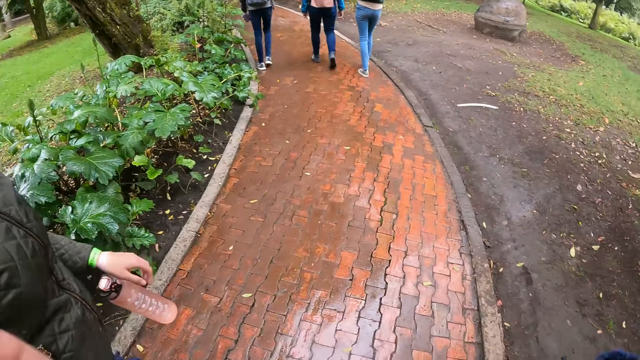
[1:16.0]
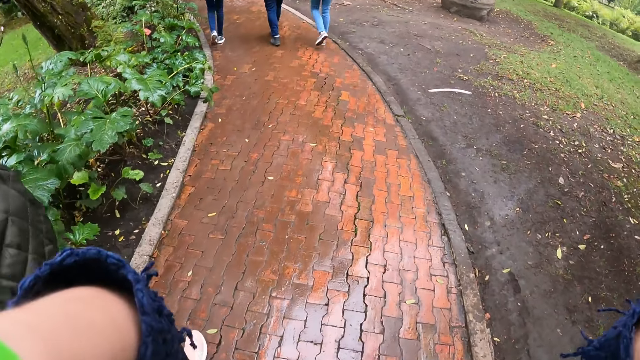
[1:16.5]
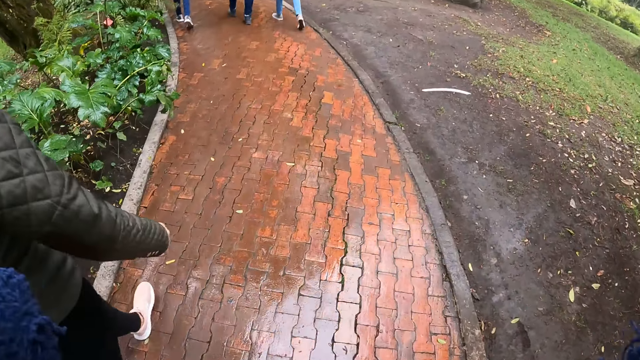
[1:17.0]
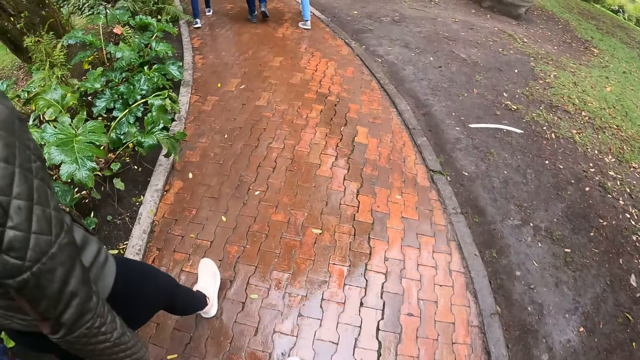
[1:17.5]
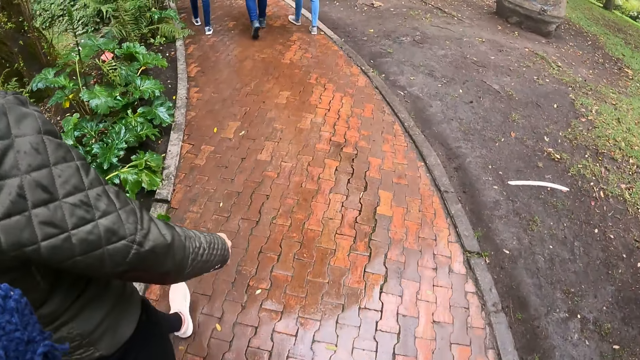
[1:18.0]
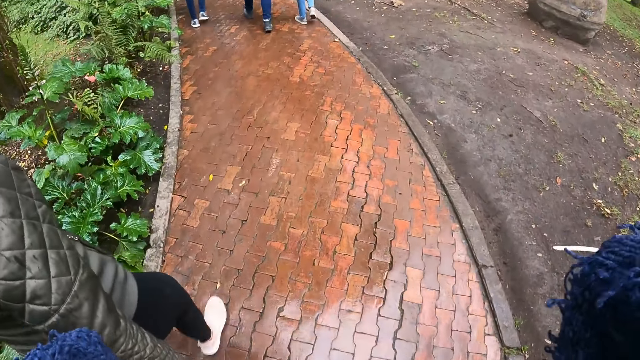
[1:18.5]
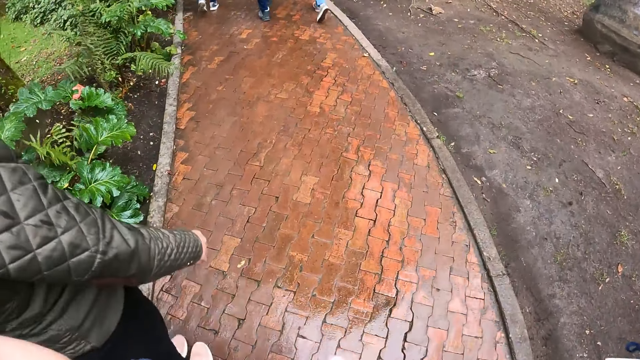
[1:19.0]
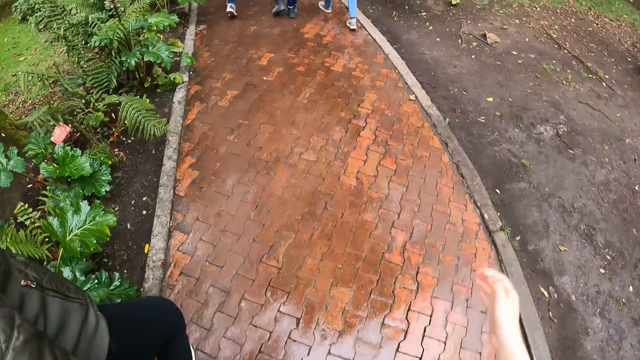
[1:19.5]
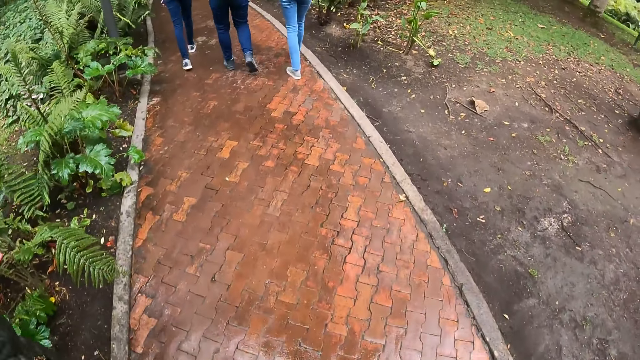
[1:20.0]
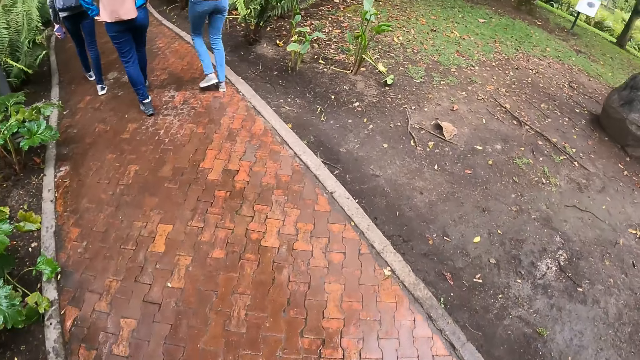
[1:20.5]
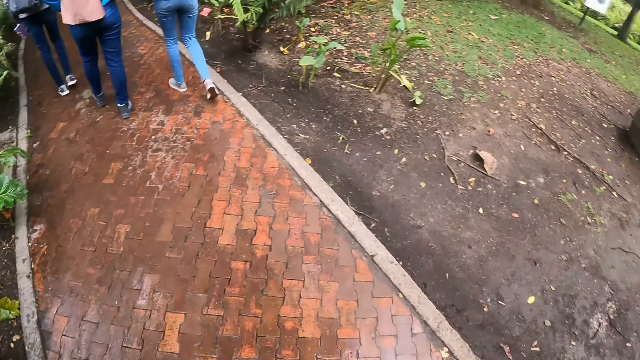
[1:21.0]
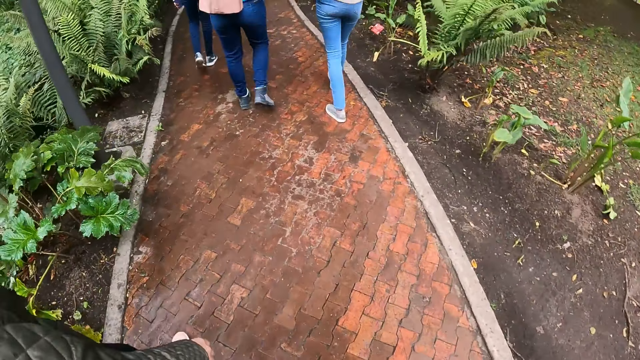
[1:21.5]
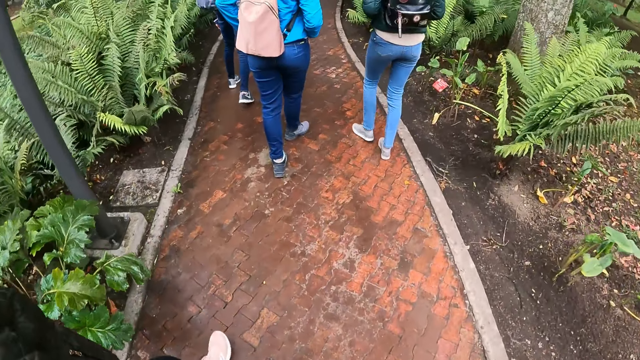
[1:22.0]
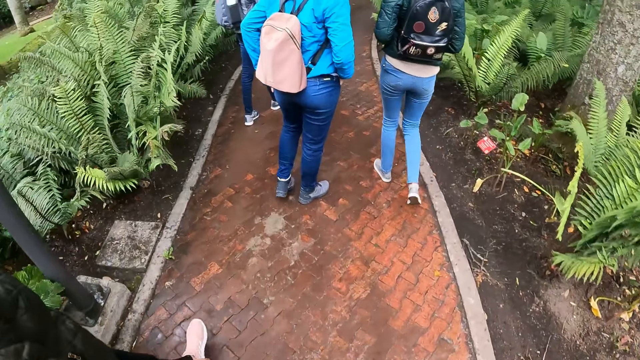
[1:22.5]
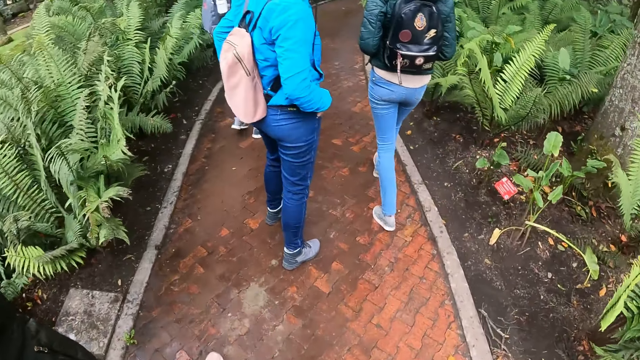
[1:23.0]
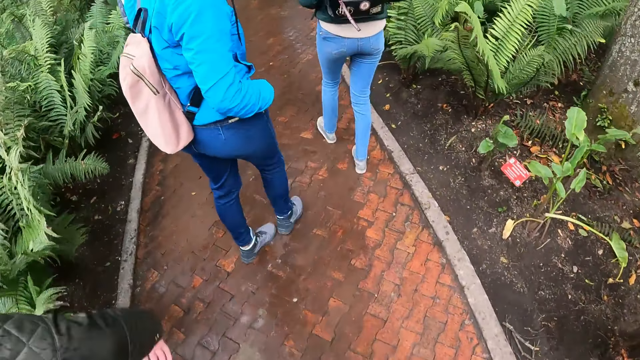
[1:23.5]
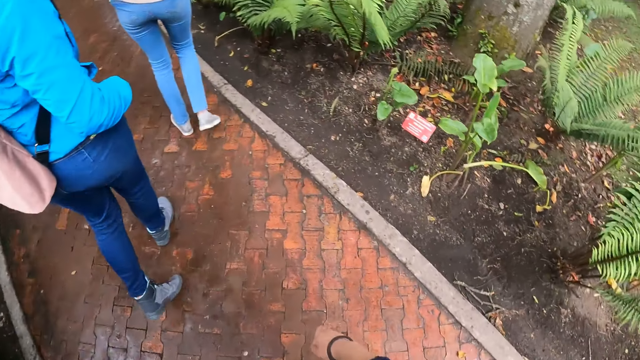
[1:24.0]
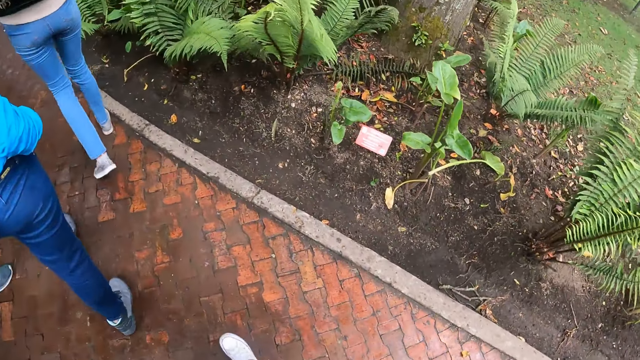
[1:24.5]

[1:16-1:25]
A person walks around. The camera wearer does something. They move along the pathway.

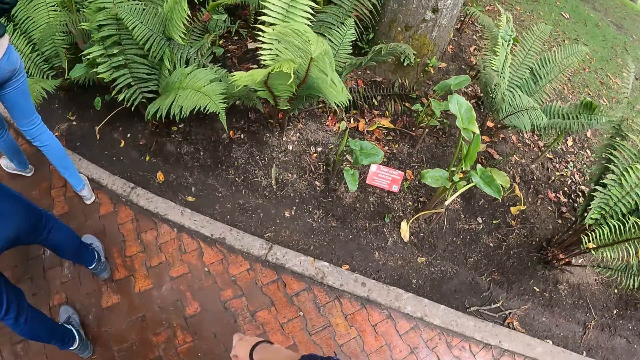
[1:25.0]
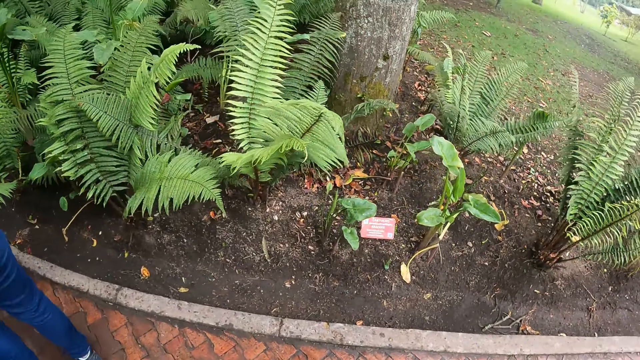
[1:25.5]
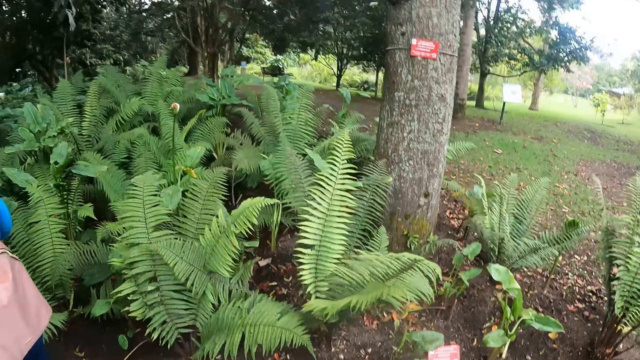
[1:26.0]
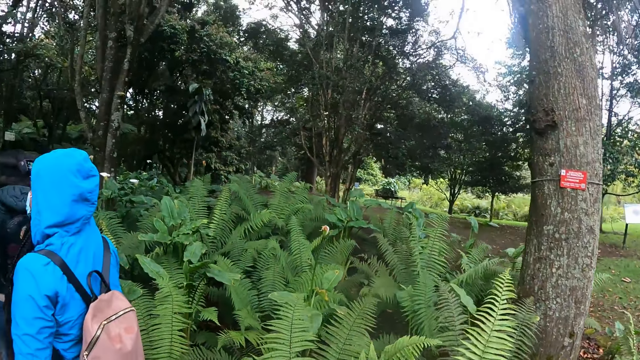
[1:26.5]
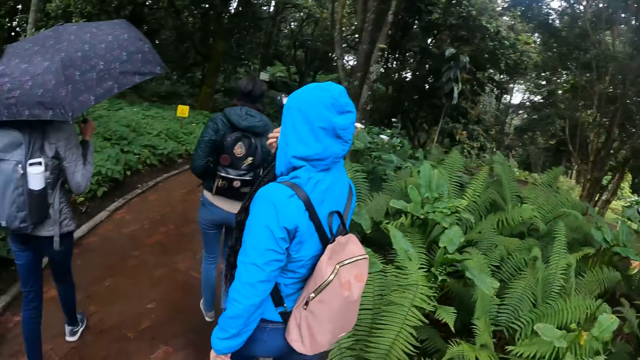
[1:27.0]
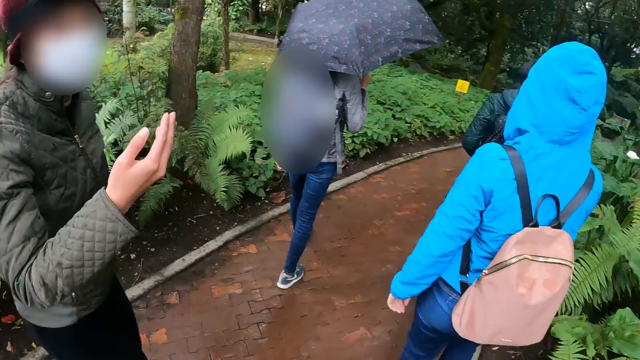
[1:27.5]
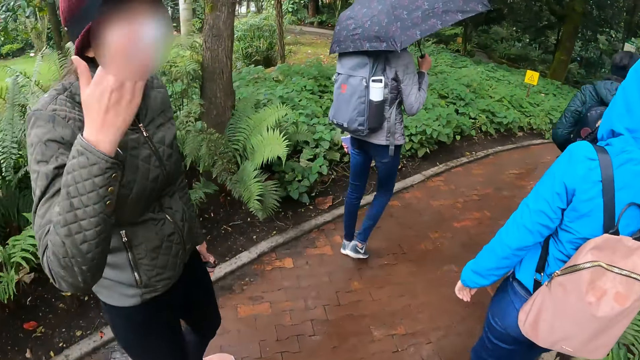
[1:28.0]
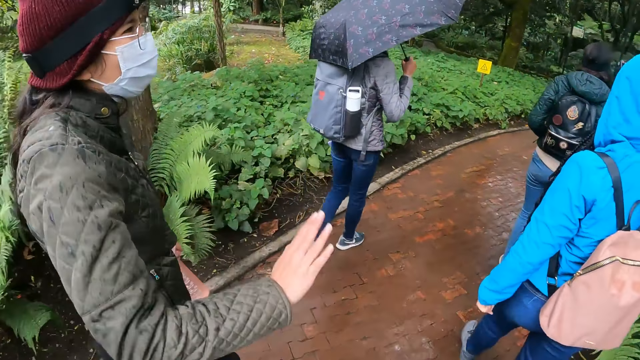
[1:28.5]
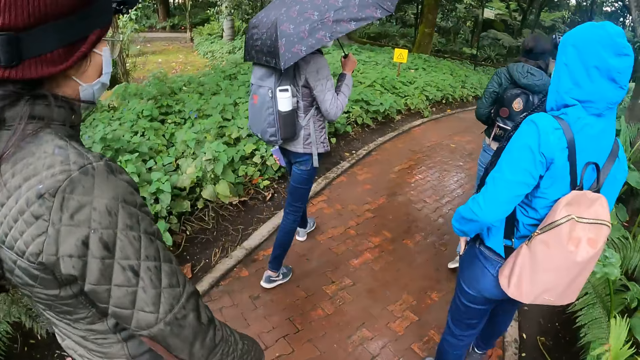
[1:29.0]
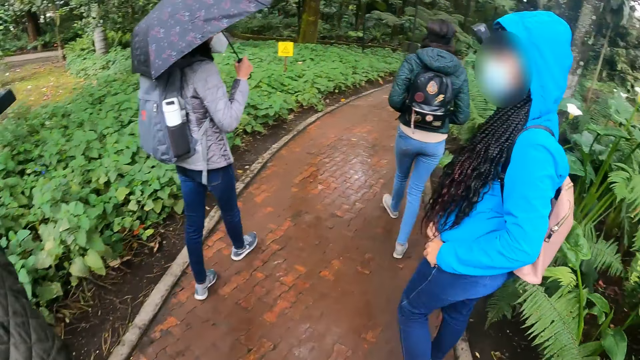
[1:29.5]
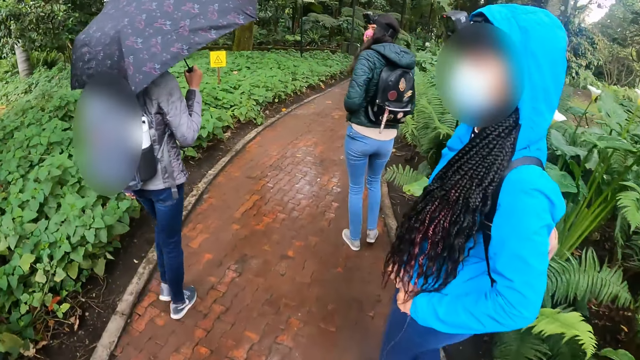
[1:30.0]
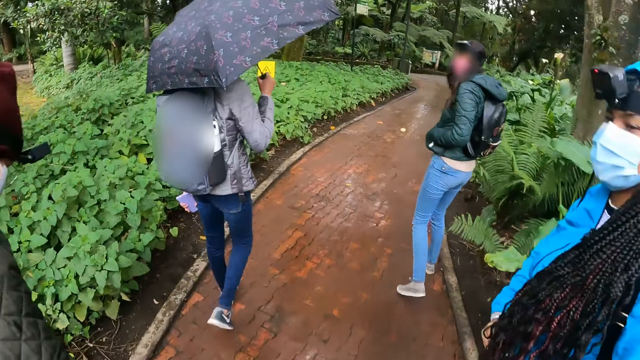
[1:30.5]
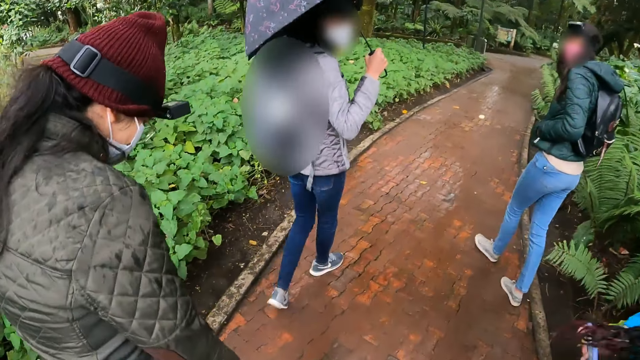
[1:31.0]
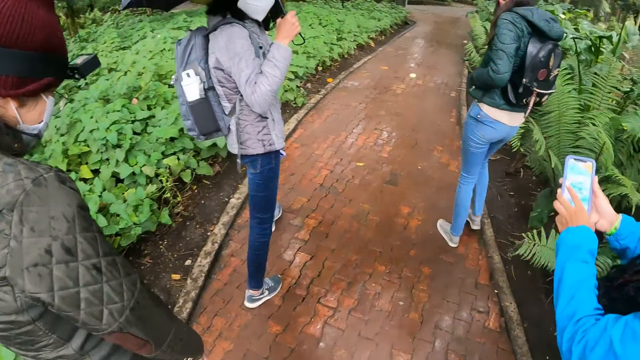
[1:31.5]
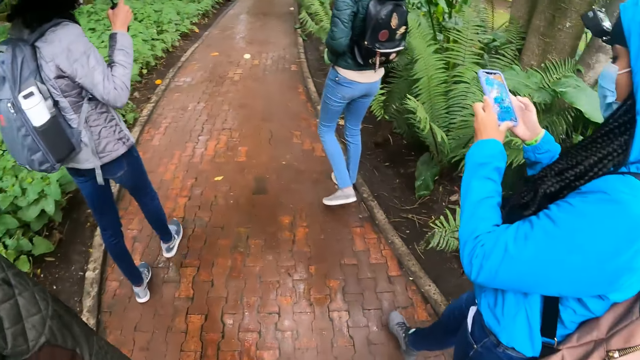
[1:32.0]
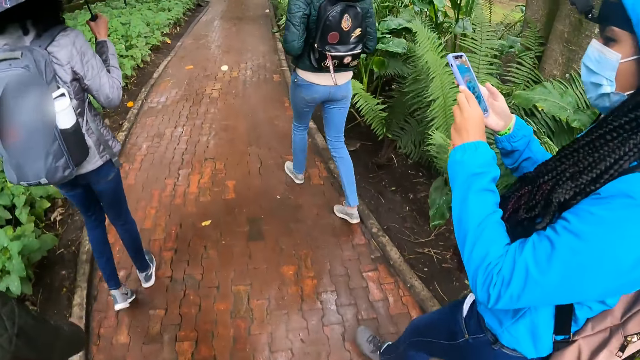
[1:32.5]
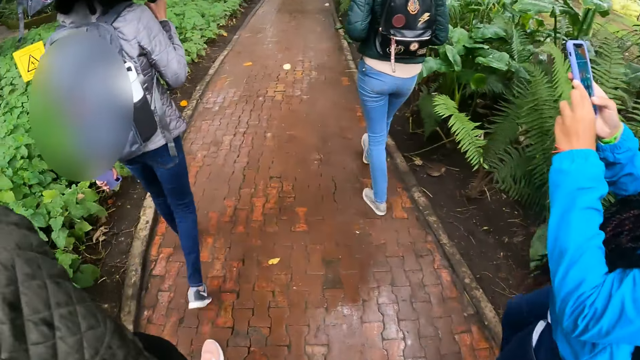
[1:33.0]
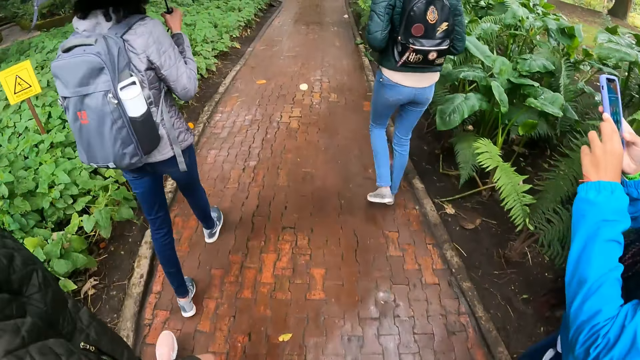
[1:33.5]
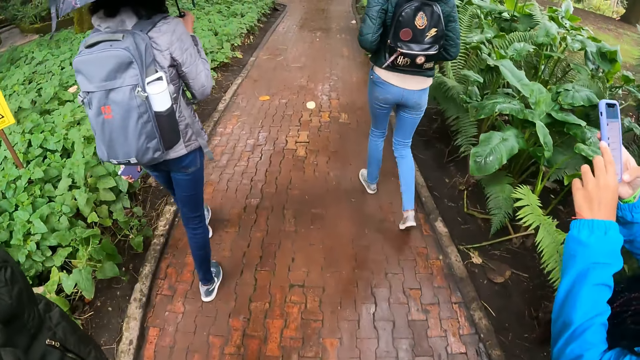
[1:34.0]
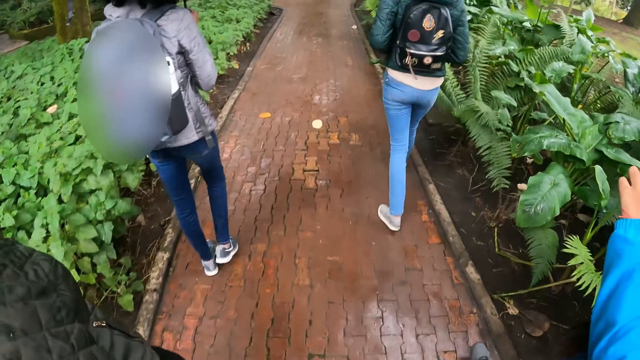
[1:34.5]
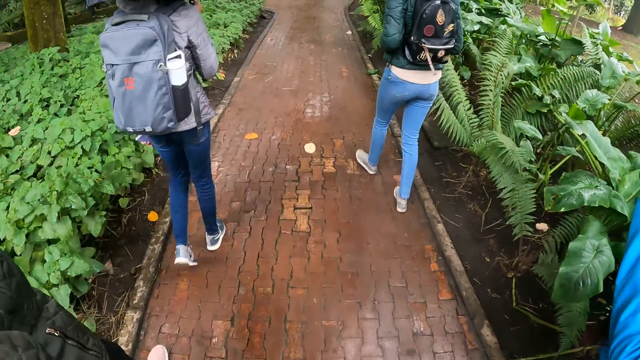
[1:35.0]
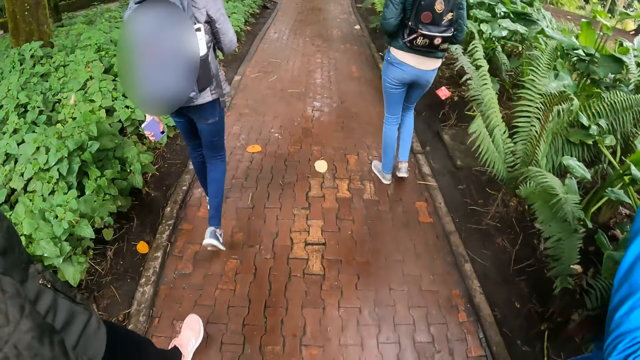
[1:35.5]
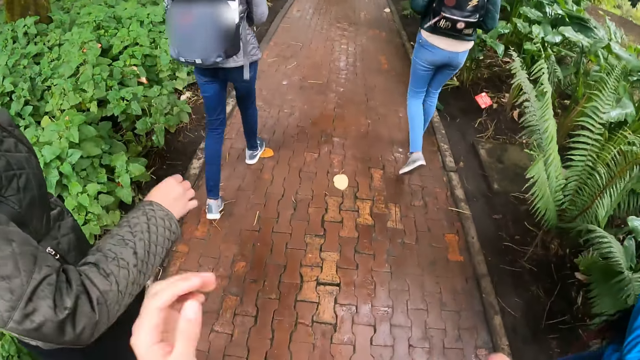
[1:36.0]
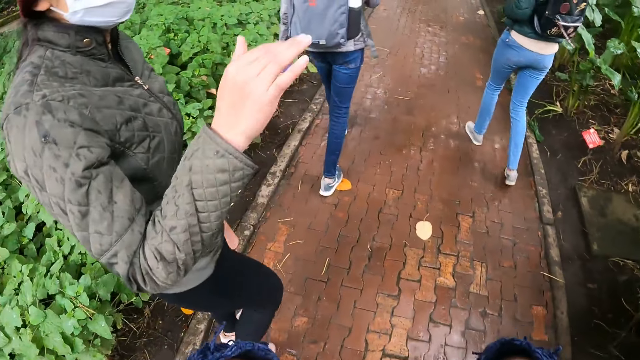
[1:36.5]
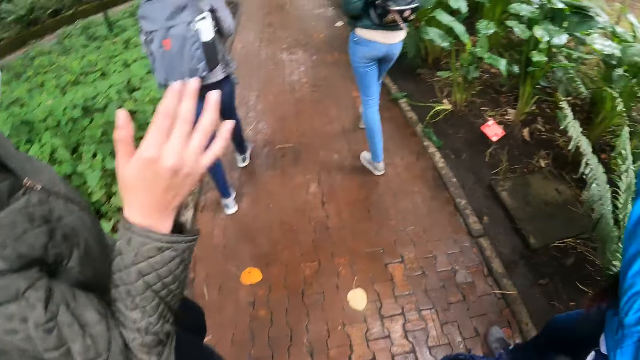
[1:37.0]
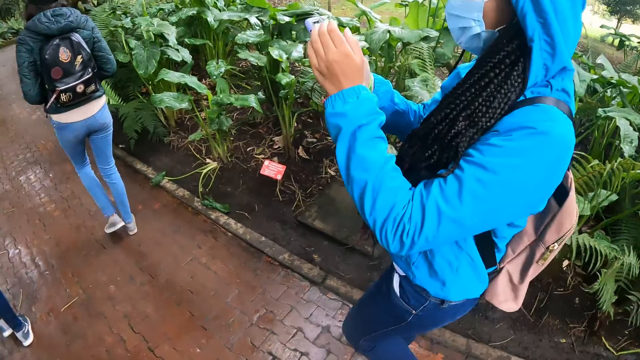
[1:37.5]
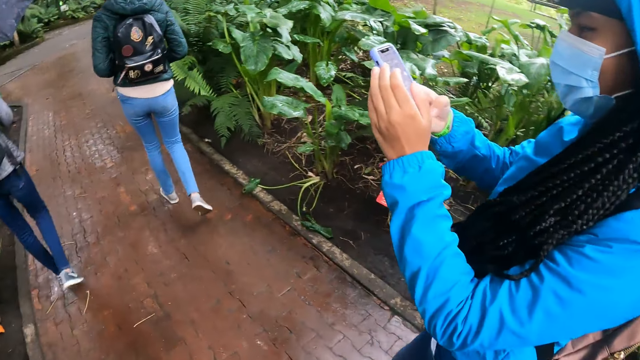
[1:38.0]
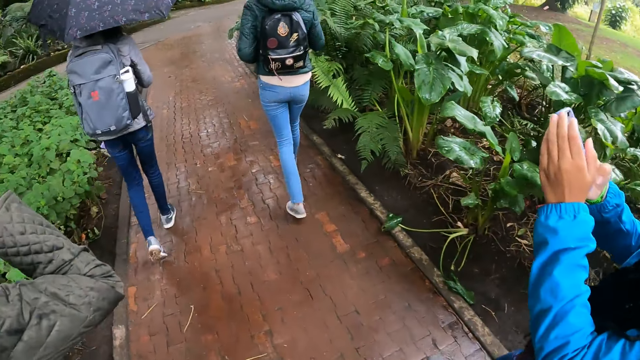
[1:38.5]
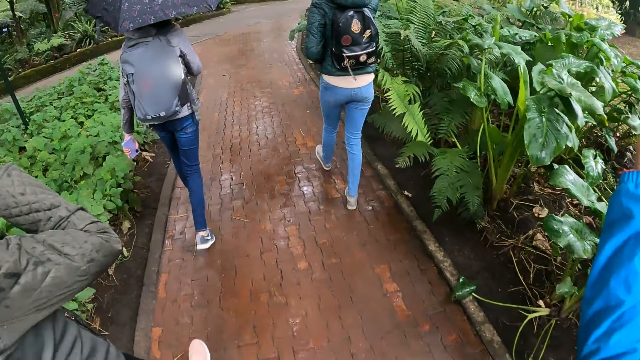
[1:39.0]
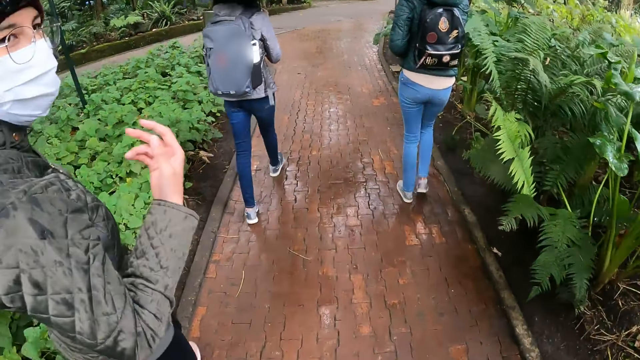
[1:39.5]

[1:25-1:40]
The camera wearer looks around. A person interacts with the camera wearer. The camera wearer interacts with the group of people. A lady operates a phone with her hands.
